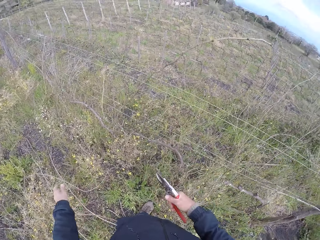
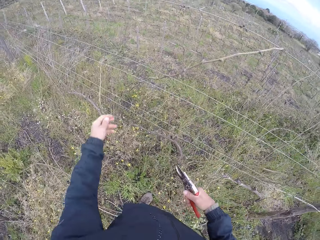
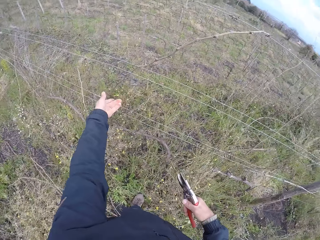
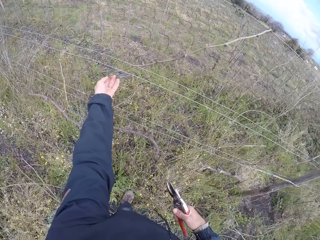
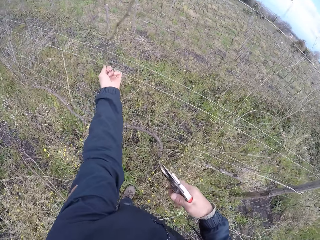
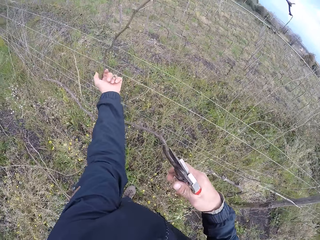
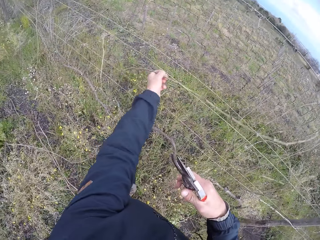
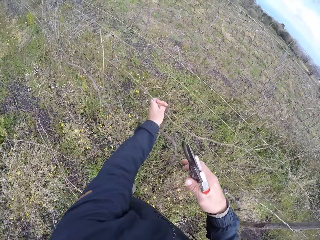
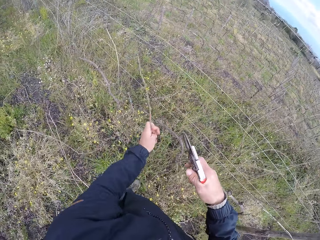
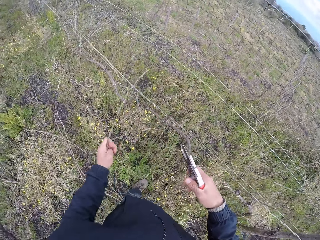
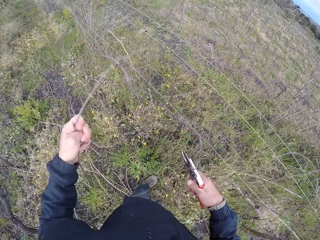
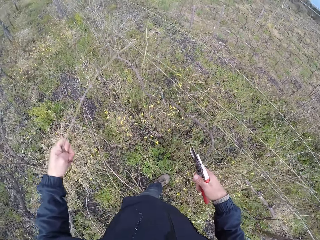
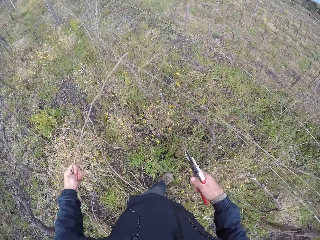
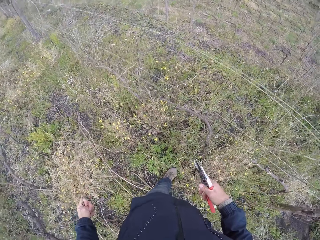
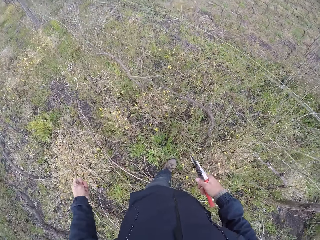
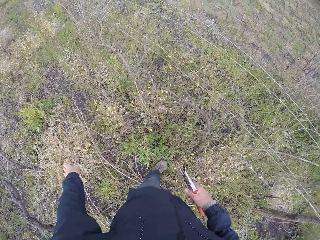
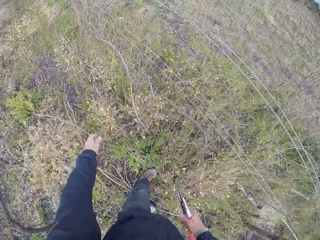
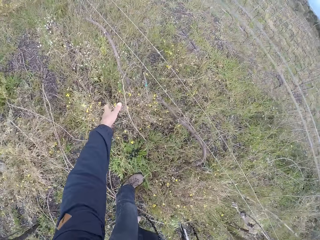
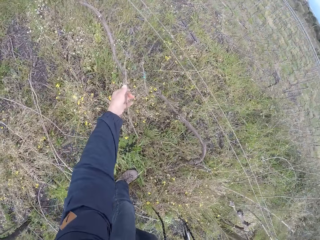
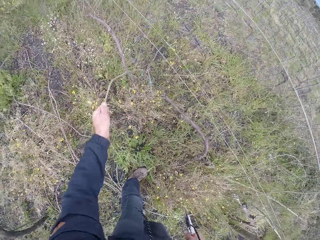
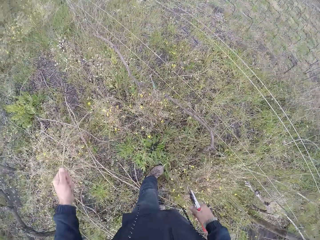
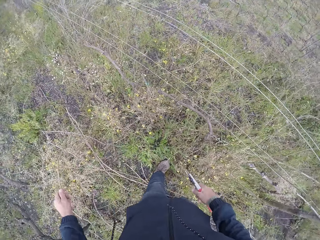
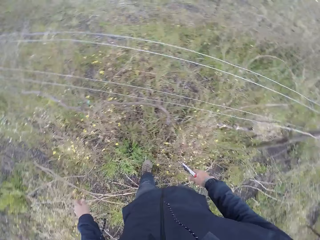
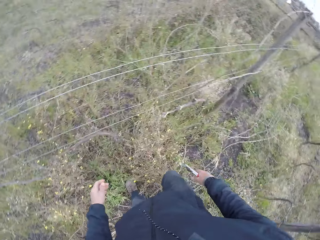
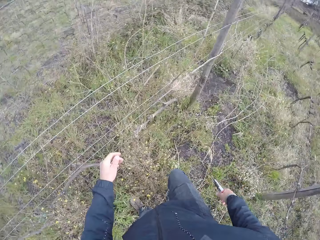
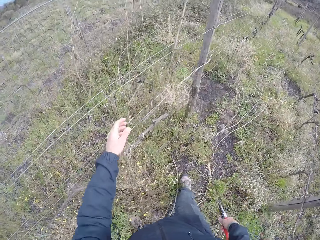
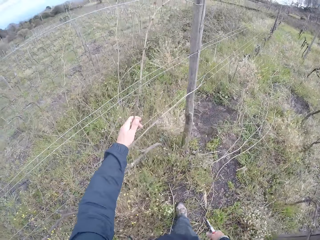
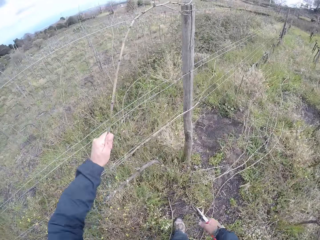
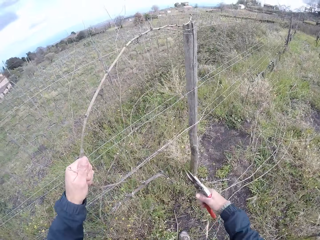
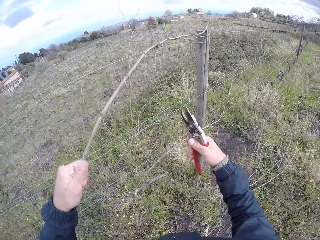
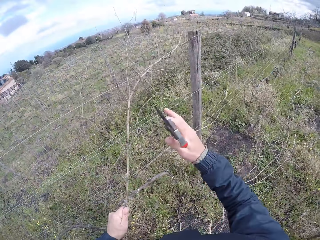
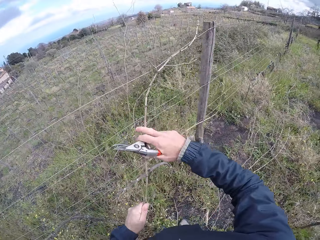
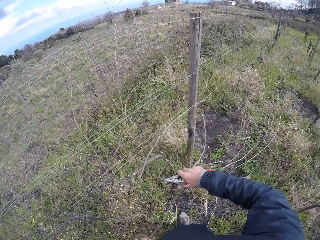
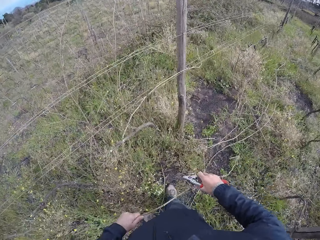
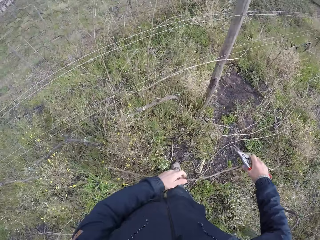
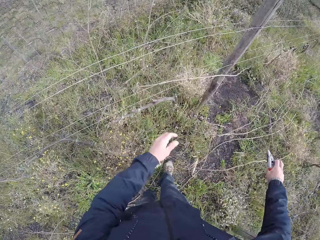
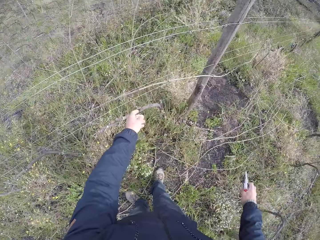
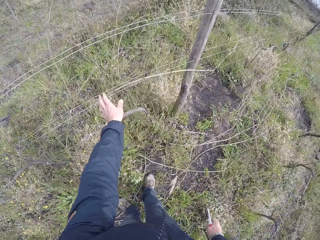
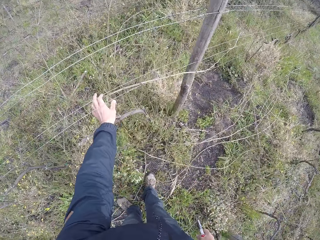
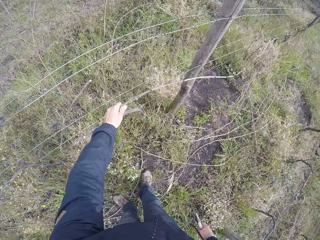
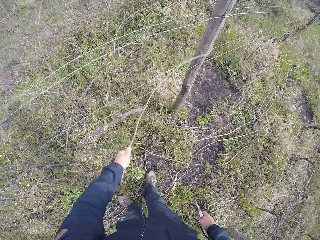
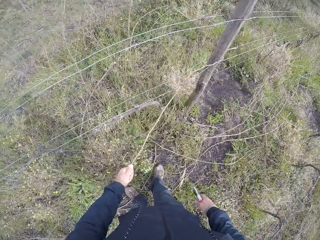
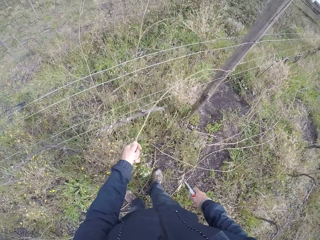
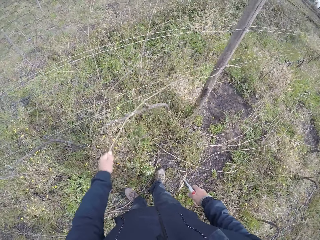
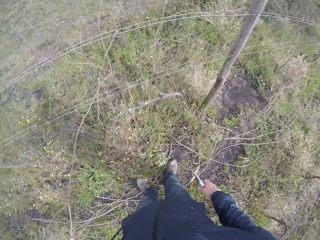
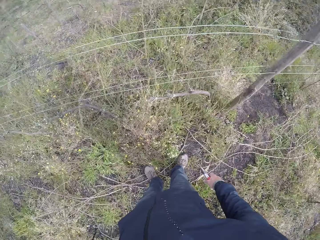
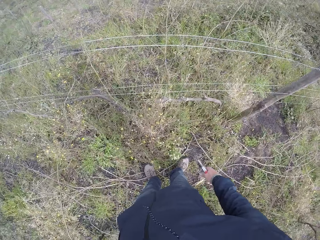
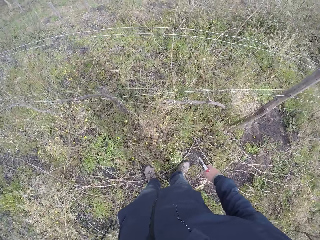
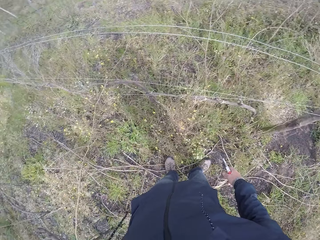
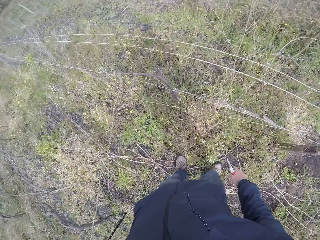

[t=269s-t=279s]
The camera wearer throws the twig on the ground with his left hand. He pulls a twig from the fence with his left hand. He throws the twig on the ground with his left hand. He pulls a twig from the fence with his left hand. He throws the twig on the ground with his left hand. He pulls a twig from the fence with his left hand. He pulls the twig from the fence with both hands. He throws the twig on the ground with both hands. He pulls a twig from the fence with both hands.

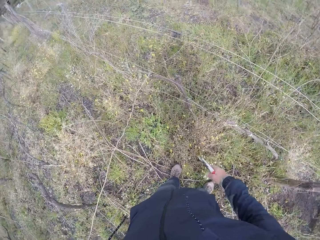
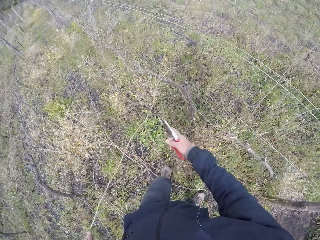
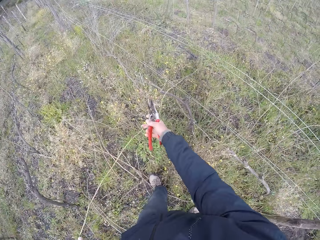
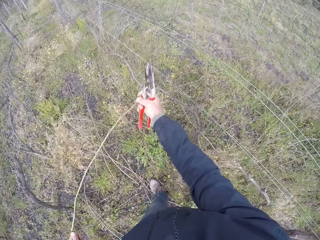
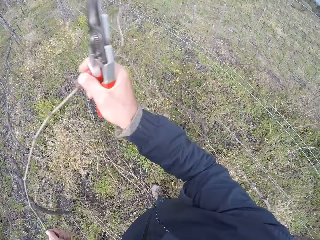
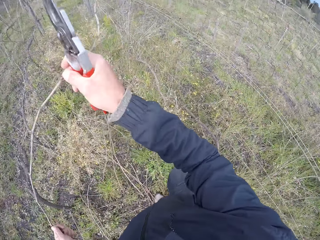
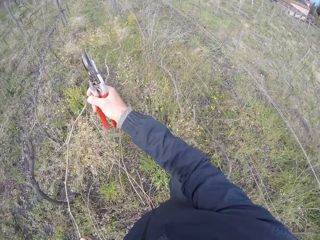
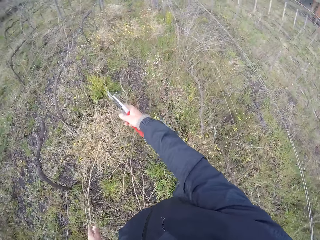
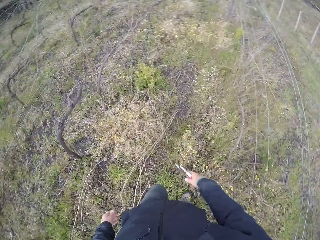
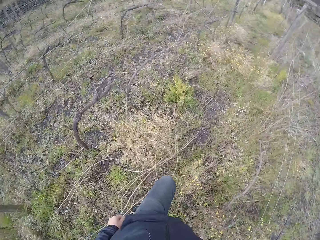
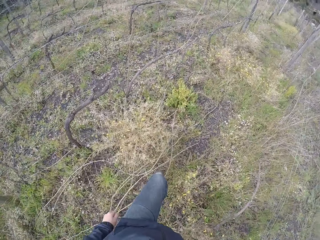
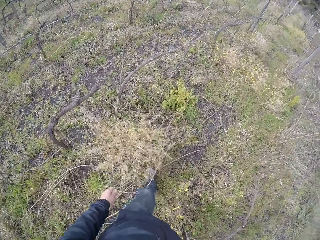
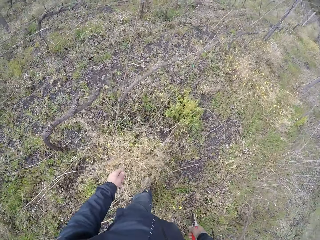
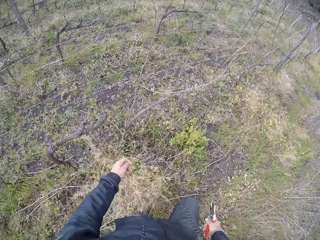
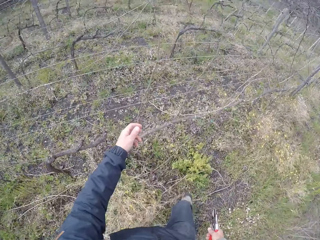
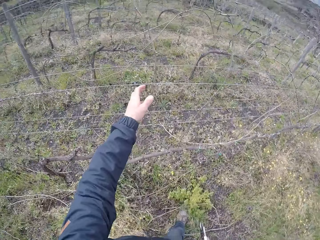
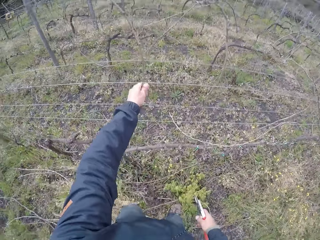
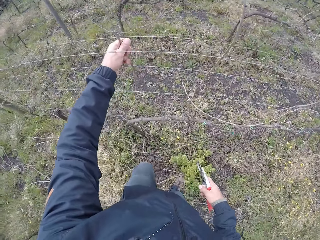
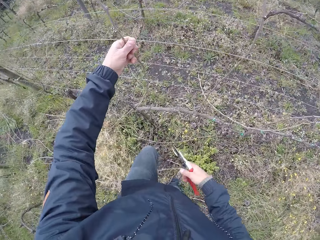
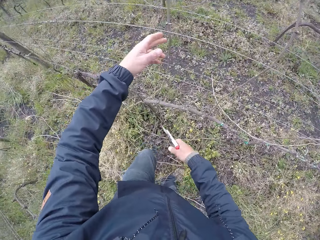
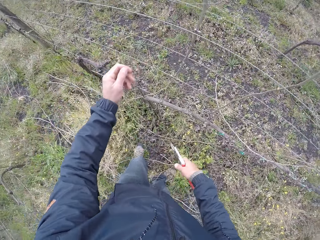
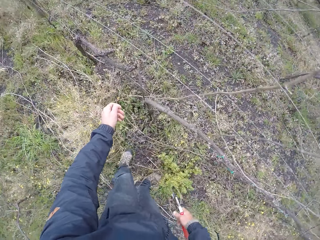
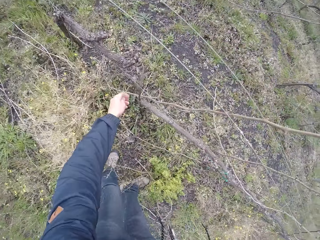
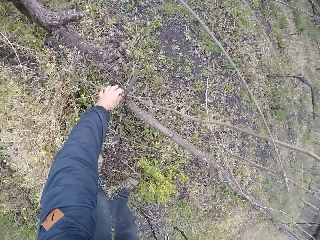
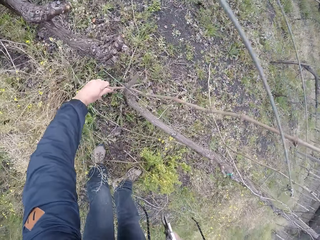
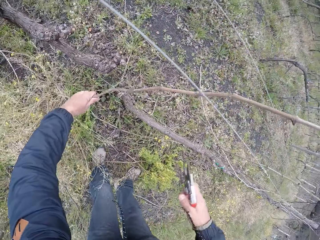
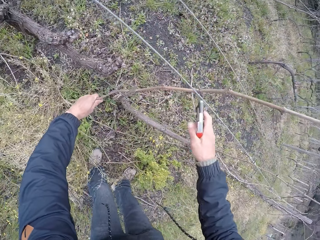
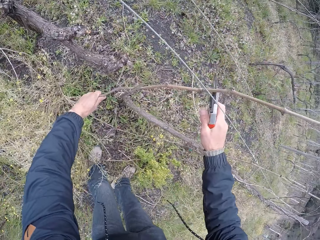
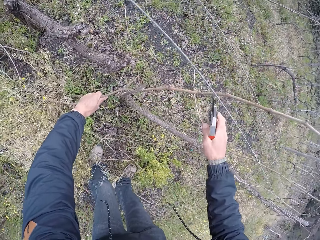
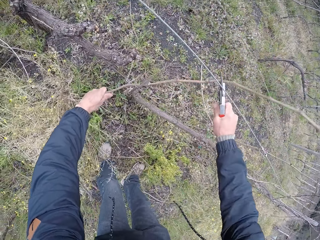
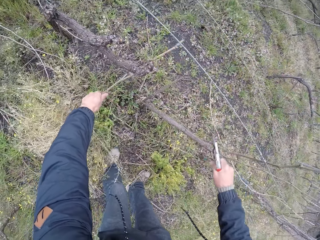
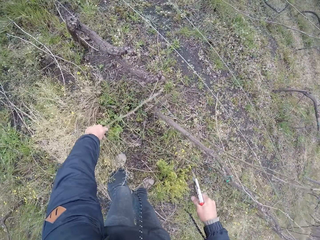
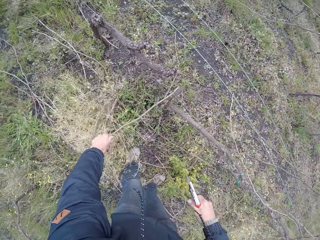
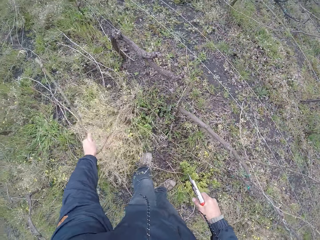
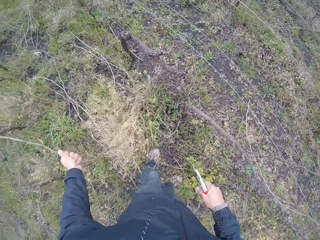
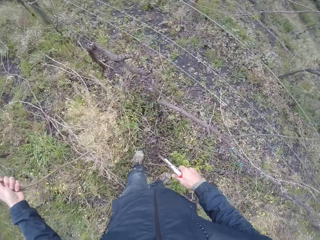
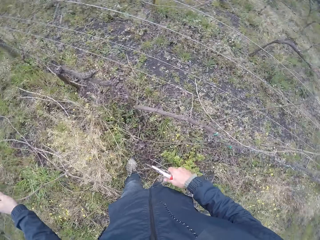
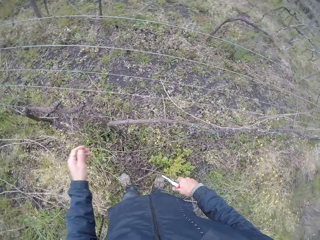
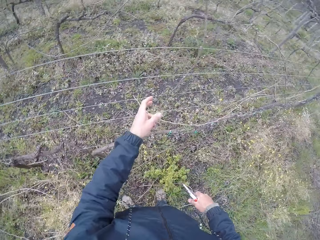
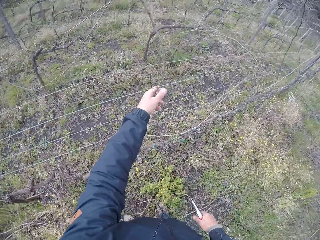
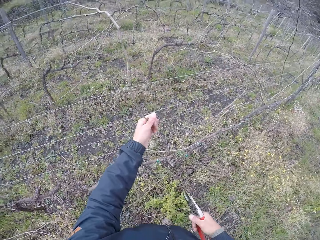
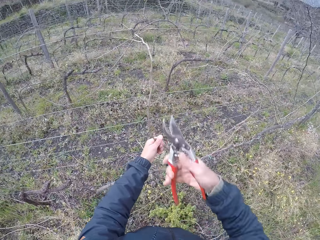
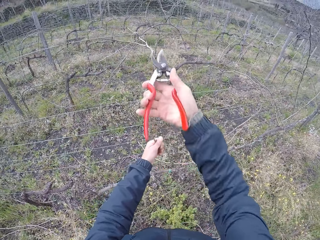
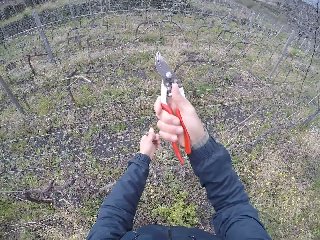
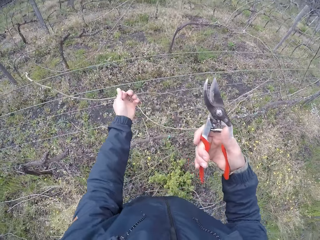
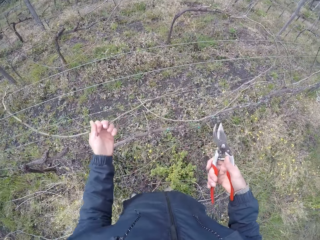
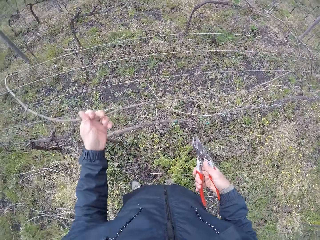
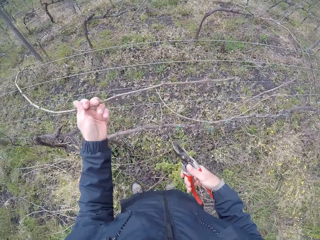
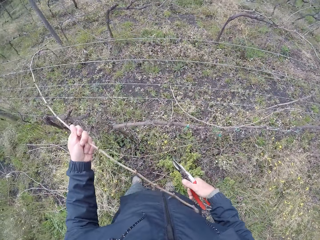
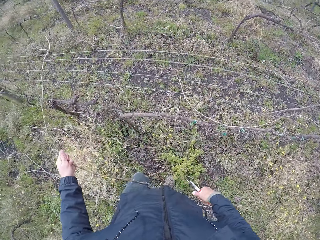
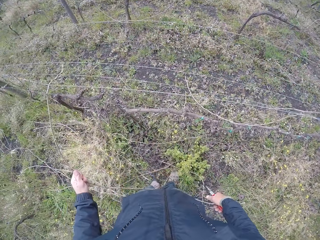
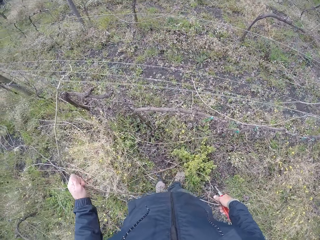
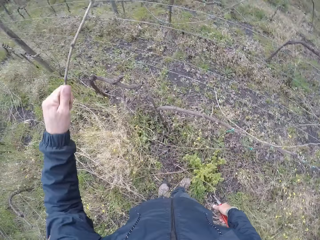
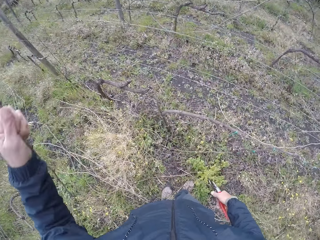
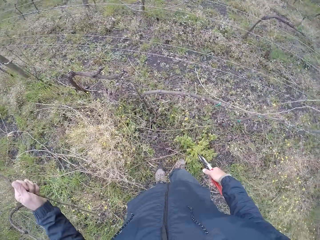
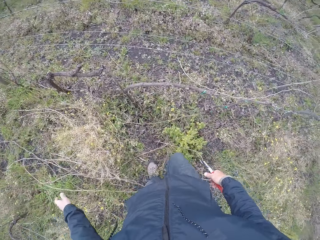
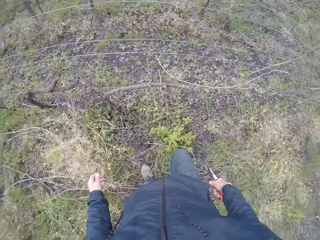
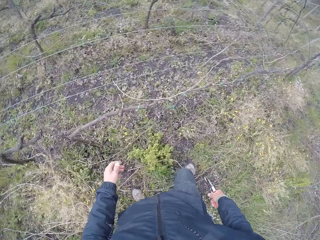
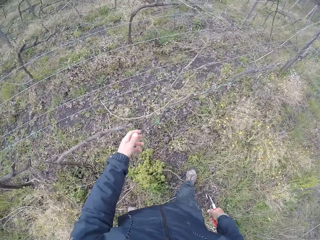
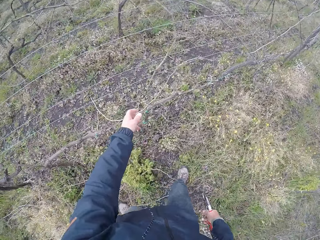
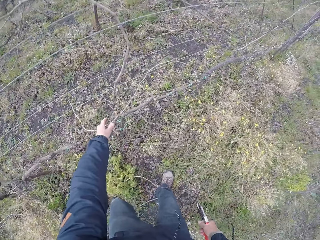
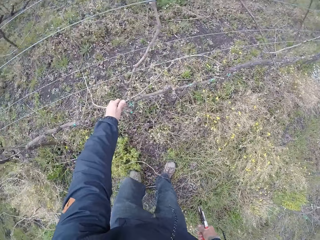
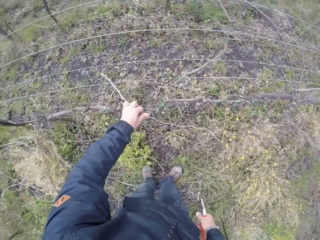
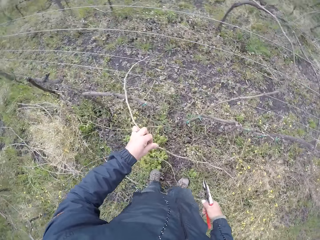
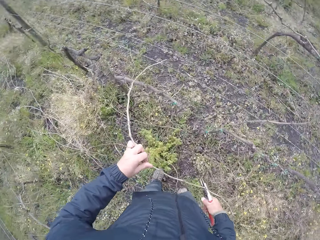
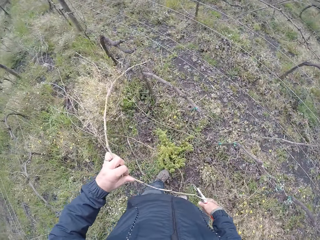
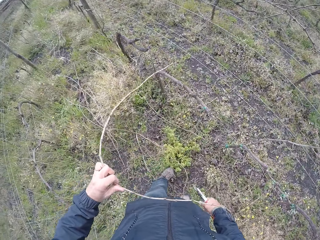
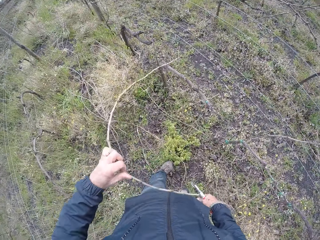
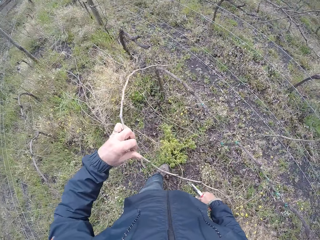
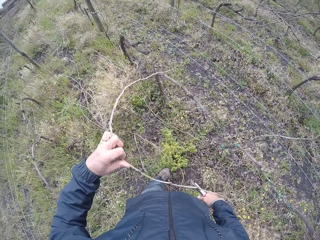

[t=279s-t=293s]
The camera wearer pulls the twig from the fence with his right hand. He throws the twig on the ground with his right hand. He pulls a twig from the fence with his left hand. He cuts the twig with the pruner in his right hand. He drops the twig on the field with his left hand. He picks up a branch or twig. He holds the twig with his left hand. He cuts the twig with the plier in his right hand. He pulls off the twig with his left hand. He drops the twig on the field with his left hand. He pulls off a twig with his left hand.
